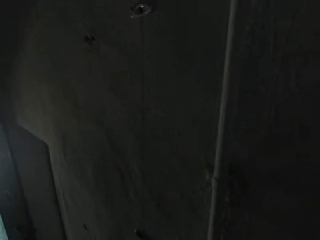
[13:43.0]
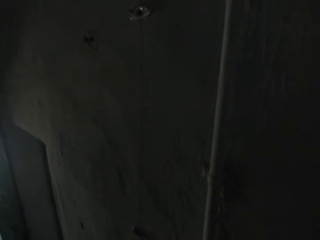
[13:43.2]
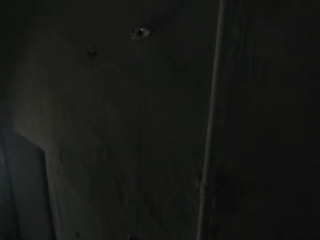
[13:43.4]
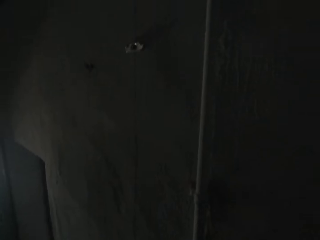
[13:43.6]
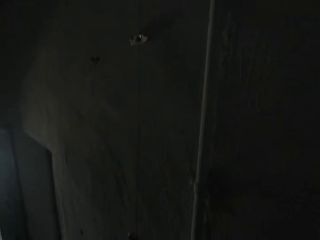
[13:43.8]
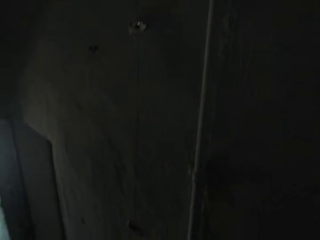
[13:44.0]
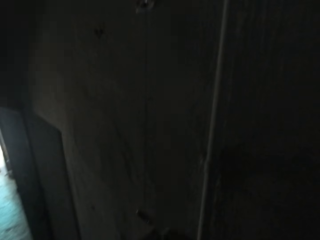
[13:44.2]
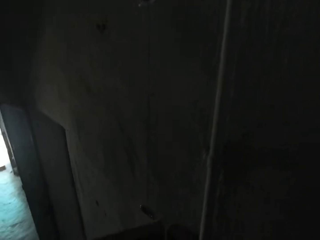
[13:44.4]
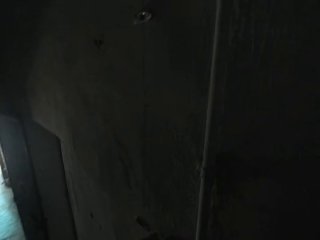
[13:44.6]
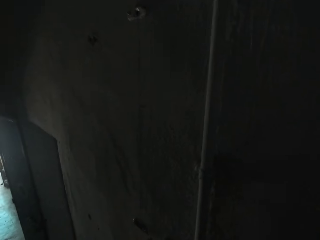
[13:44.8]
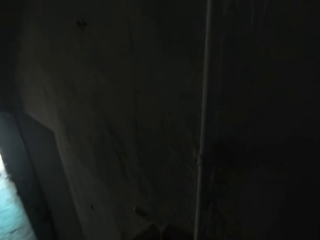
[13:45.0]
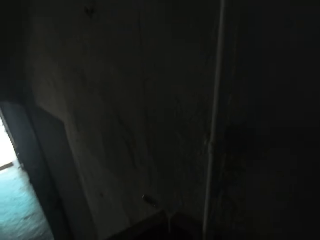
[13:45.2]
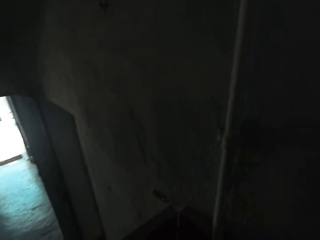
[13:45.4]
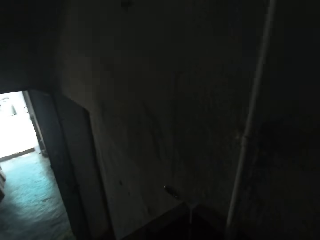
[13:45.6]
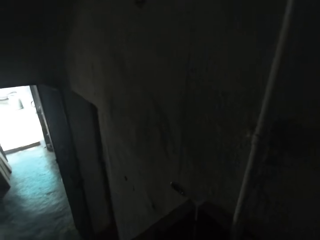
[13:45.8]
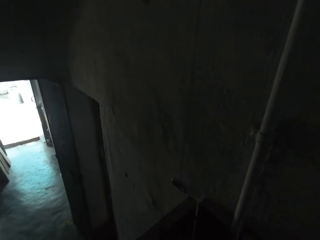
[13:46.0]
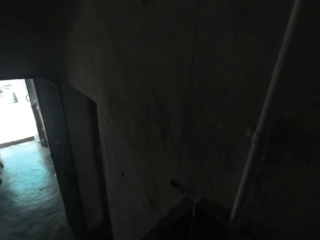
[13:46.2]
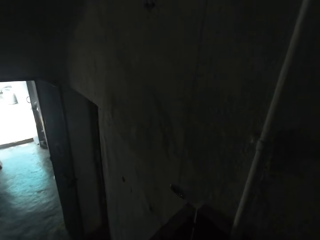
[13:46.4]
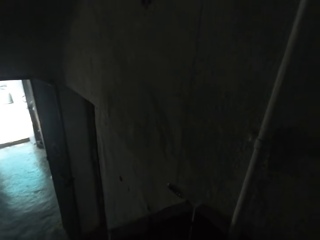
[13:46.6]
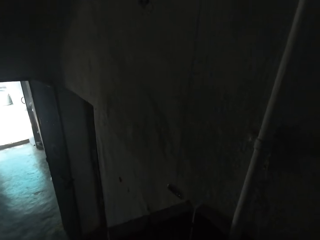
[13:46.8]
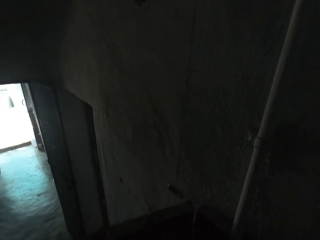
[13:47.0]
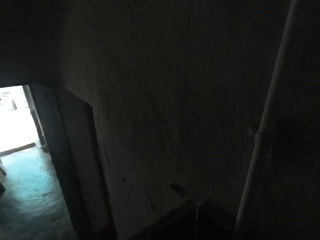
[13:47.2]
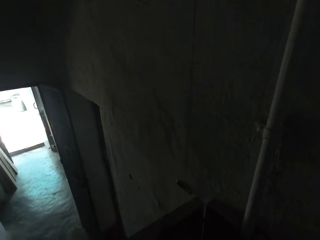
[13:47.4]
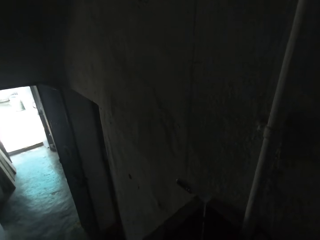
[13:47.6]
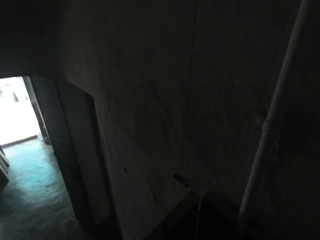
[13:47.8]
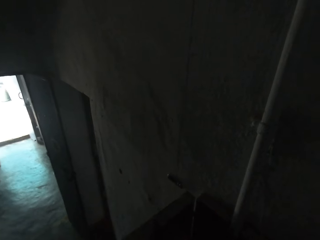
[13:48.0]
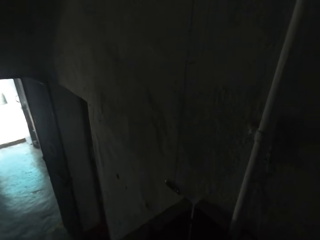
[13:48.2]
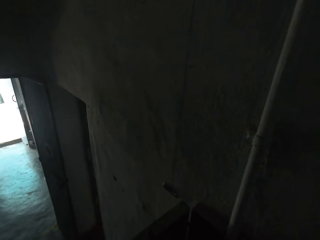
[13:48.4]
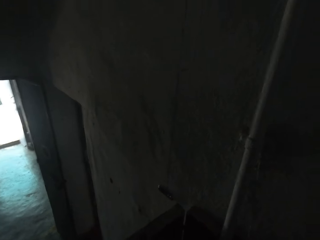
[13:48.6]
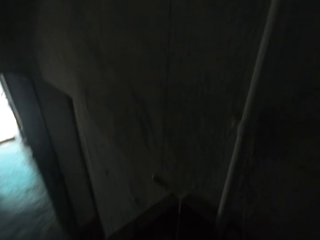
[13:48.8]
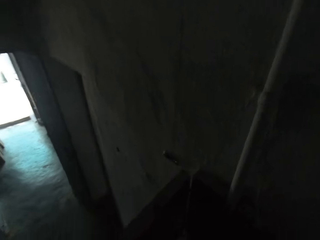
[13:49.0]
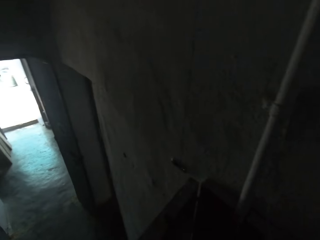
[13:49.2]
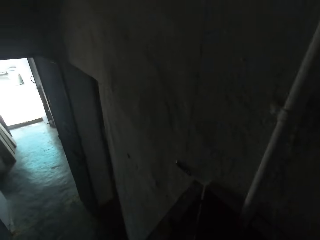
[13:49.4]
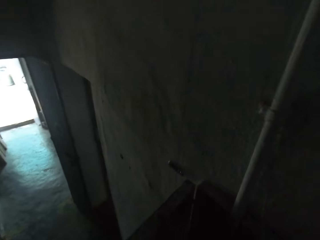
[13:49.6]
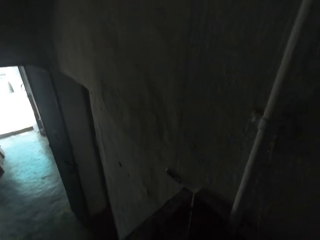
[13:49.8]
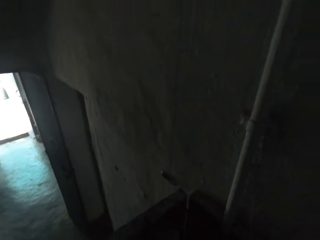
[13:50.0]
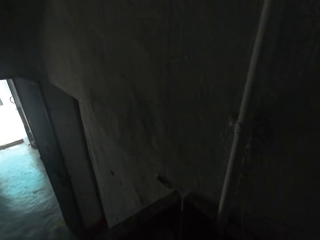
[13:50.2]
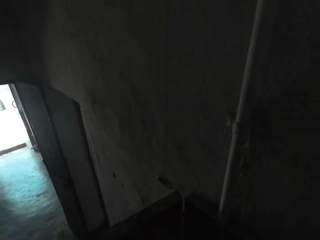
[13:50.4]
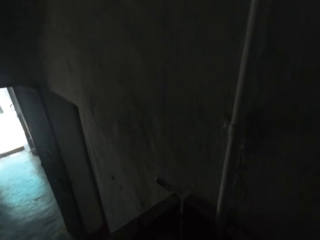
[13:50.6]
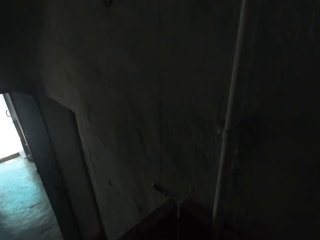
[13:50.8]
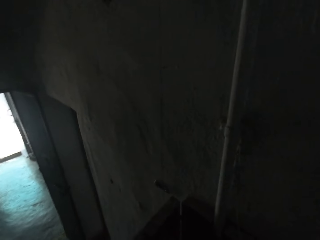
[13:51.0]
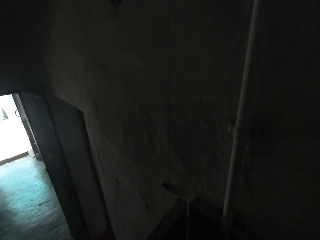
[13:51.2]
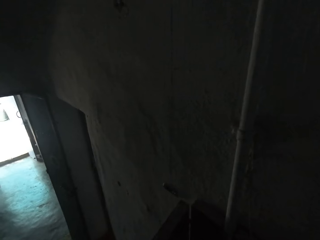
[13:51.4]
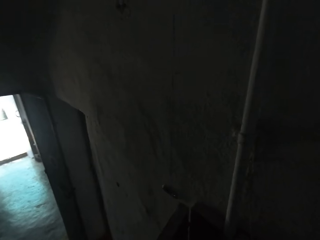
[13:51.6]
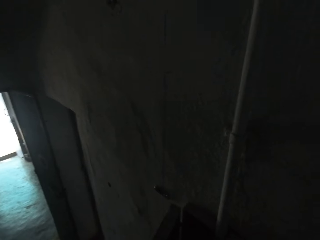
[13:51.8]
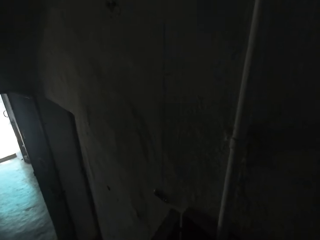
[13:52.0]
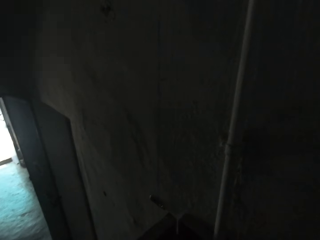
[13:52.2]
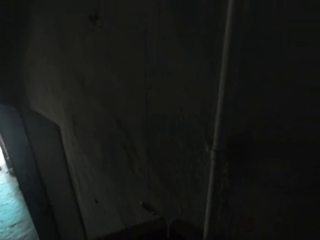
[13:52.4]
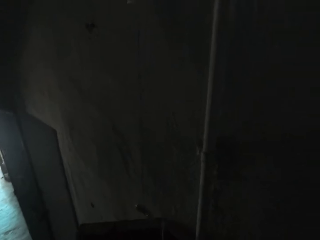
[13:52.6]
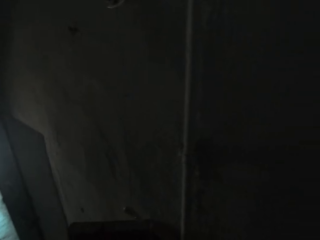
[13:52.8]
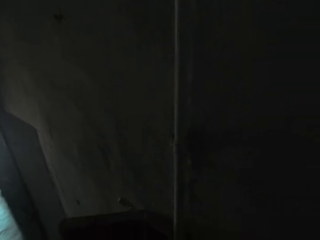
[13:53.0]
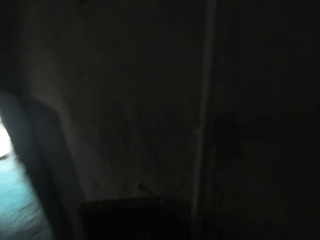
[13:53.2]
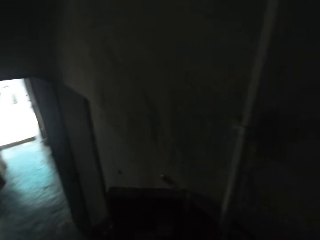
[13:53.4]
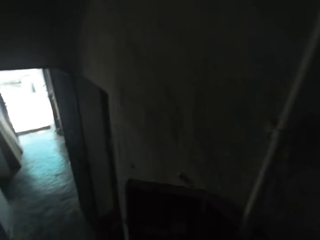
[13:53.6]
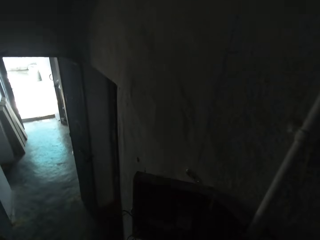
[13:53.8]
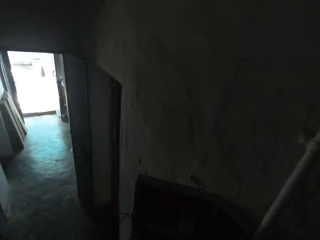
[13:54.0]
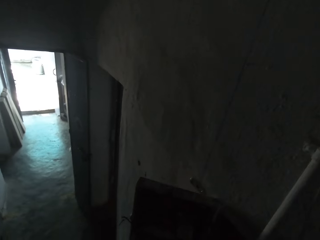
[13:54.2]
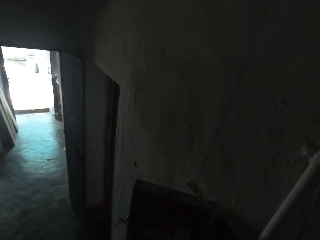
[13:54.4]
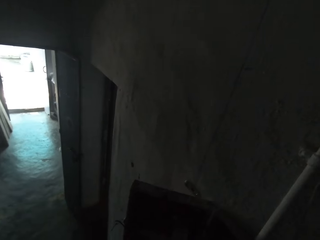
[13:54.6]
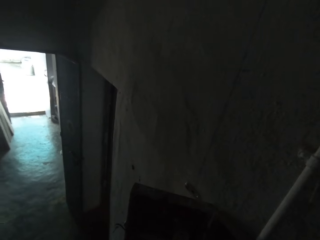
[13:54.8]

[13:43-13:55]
The camera wearer fixes the meter box.

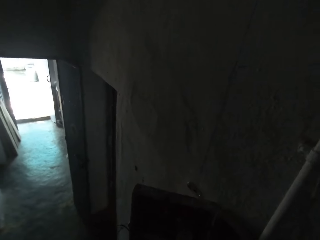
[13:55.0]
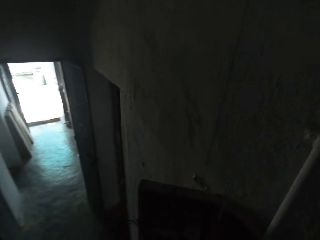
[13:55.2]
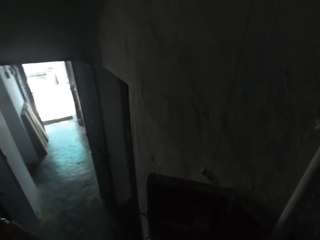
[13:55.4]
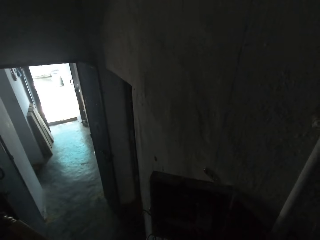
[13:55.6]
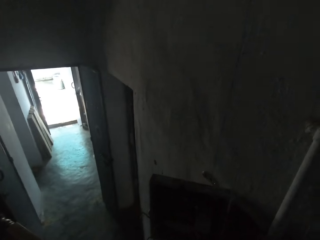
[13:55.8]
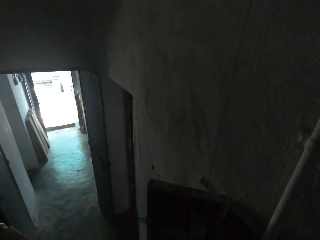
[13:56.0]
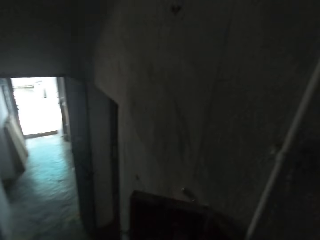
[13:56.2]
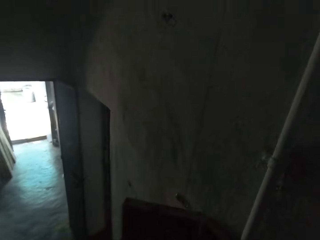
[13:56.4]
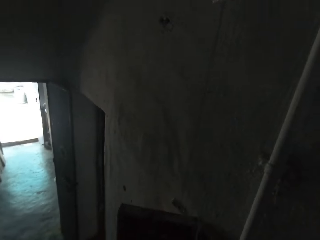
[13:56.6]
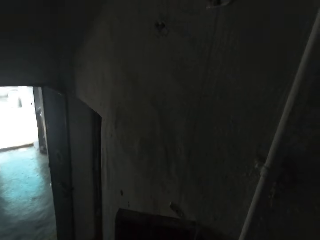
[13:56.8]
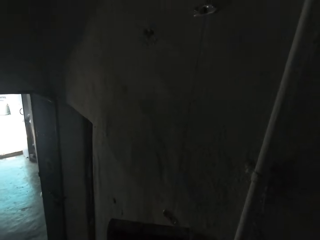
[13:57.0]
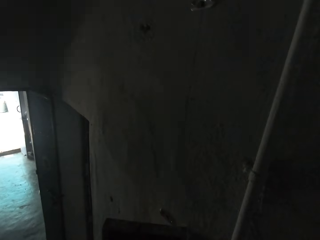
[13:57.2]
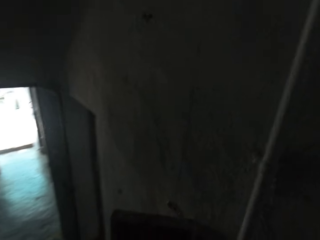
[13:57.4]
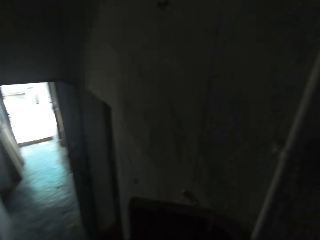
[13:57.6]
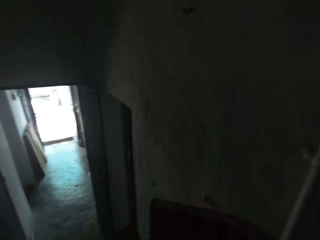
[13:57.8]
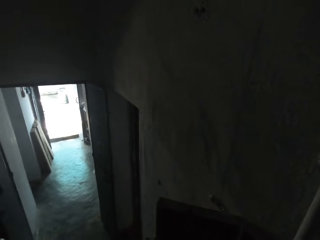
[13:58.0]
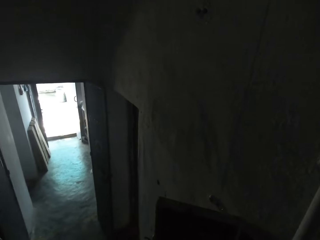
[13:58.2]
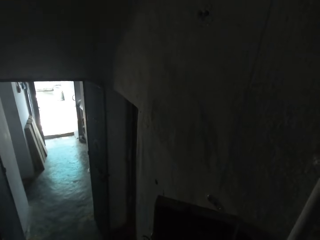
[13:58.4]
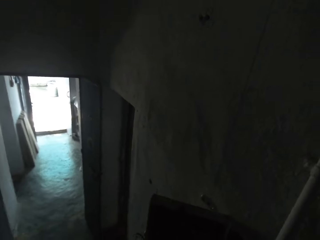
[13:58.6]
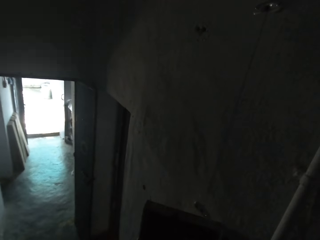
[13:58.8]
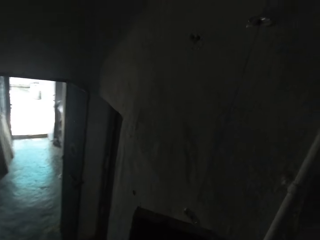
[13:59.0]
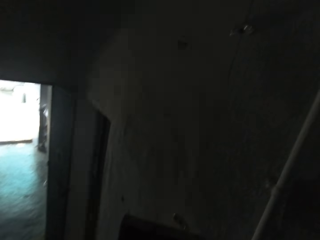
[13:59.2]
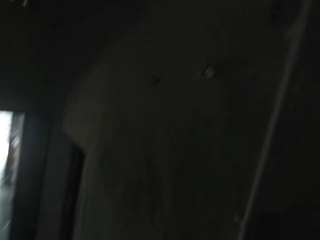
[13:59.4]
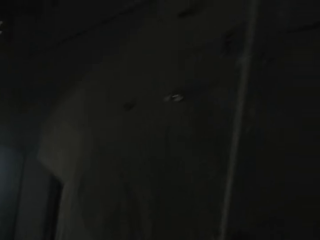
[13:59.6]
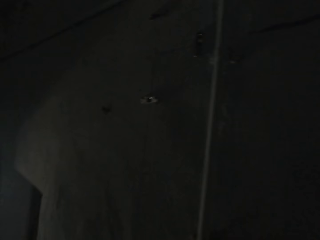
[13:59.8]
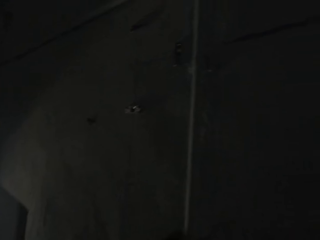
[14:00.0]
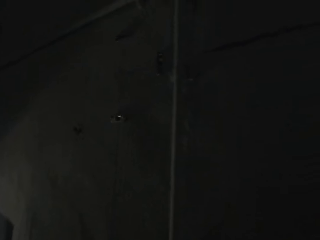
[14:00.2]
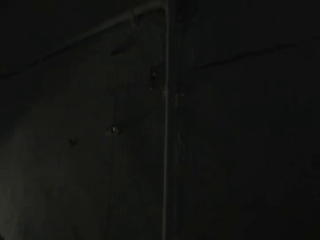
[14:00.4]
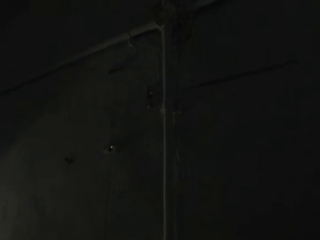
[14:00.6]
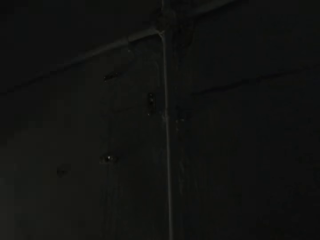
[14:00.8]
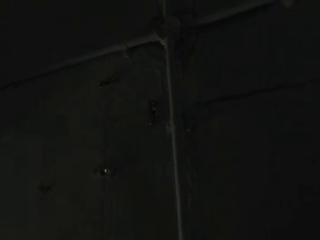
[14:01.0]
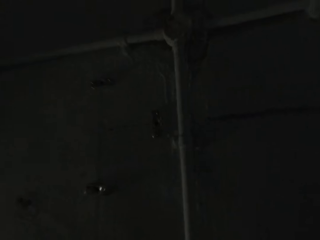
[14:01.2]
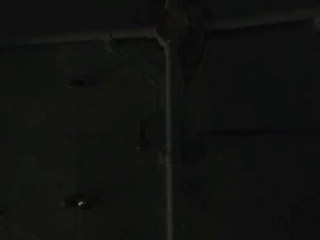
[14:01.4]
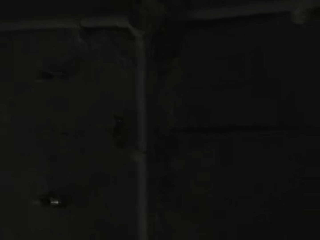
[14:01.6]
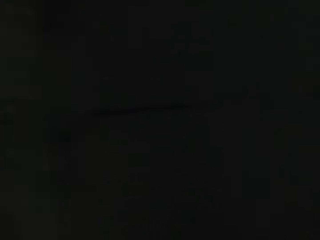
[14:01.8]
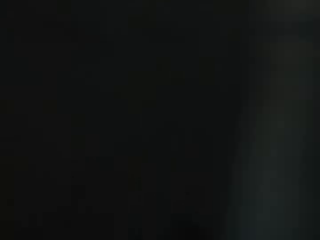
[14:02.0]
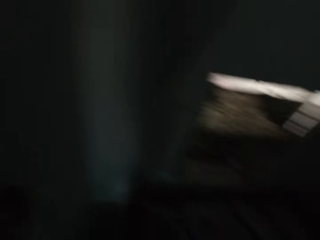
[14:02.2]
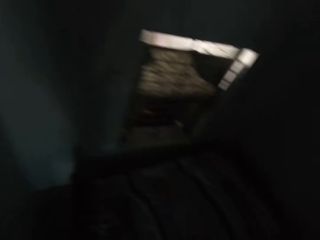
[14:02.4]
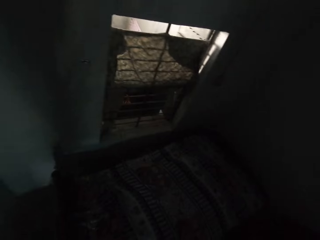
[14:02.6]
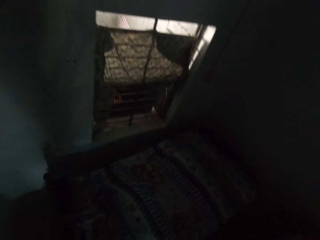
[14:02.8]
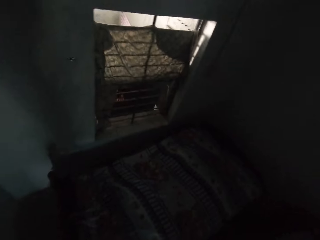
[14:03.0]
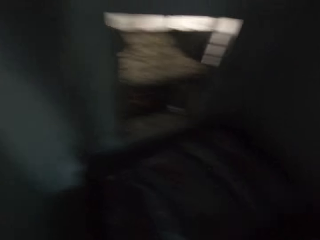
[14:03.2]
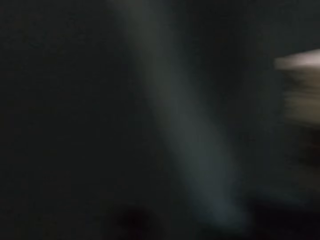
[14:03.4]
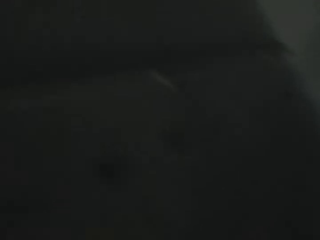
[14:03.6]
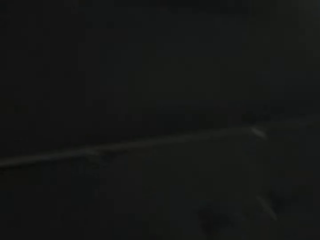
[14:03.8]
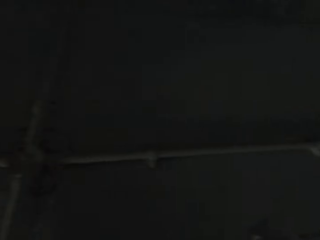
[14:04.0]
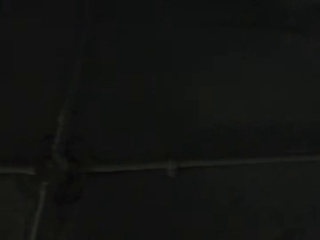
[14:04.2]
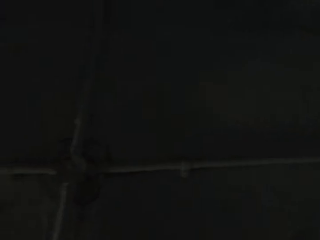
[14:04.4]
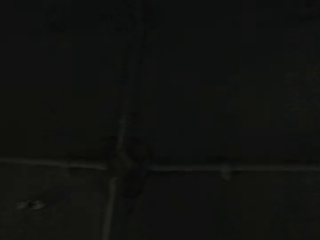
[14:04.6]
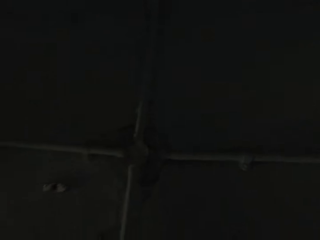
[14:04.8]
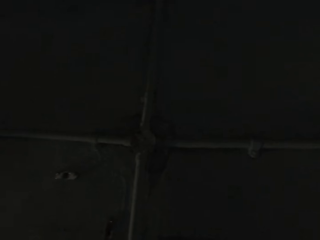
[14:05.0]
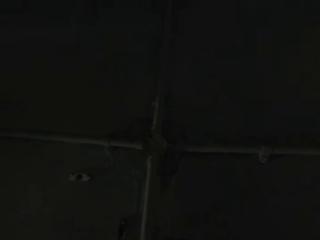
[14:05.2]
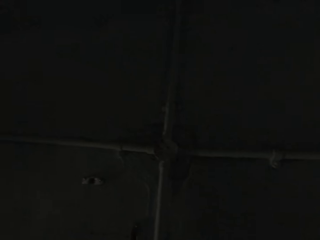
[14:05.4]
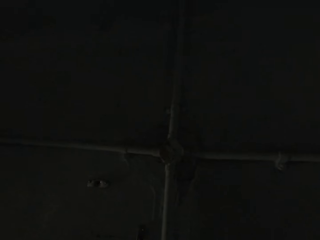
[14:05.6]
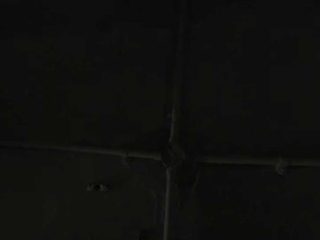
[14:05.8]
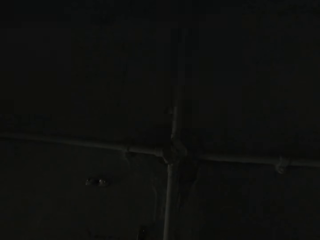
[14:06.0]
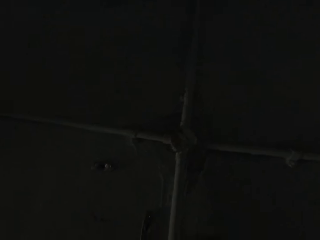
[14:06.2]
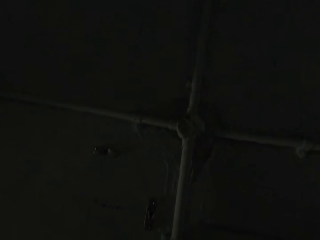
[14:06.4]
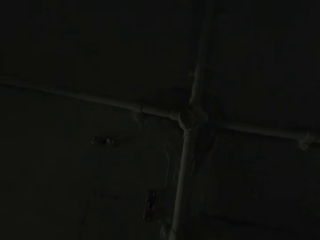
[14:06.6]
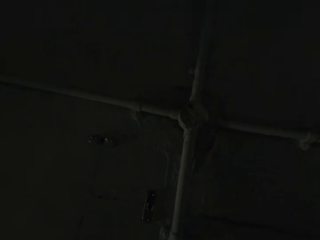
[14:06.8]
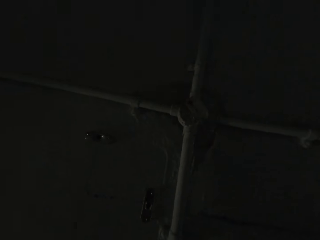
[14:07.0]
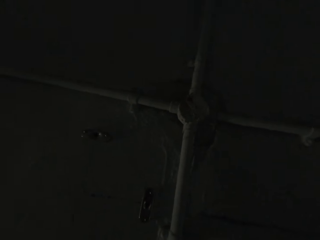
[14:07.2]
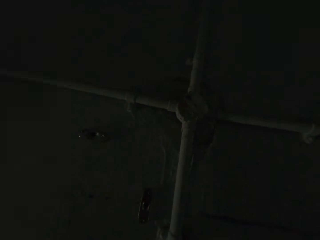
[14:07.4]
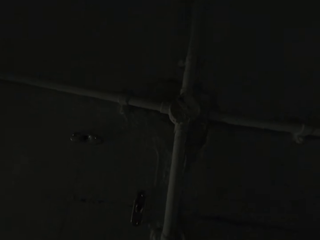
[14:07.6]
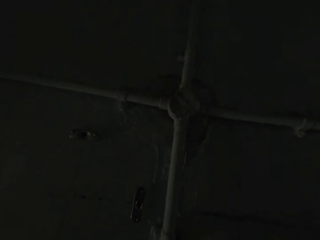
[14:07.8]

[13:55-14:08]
The camera wearer looks around.
